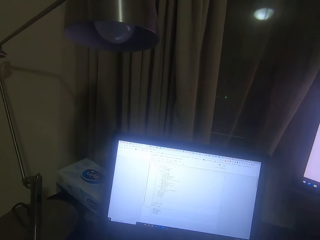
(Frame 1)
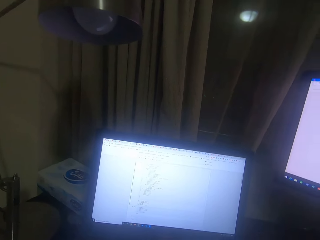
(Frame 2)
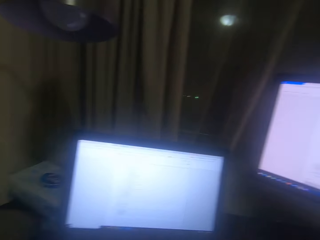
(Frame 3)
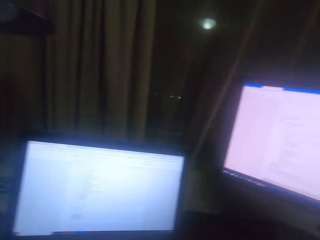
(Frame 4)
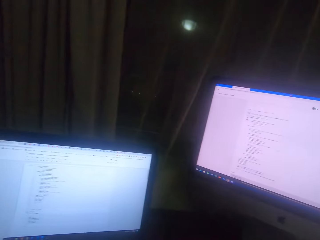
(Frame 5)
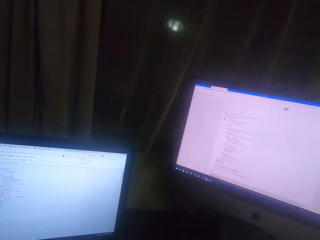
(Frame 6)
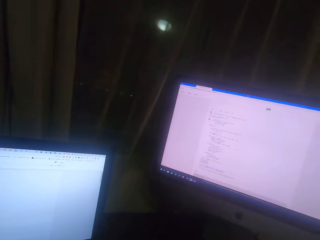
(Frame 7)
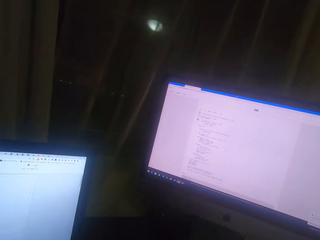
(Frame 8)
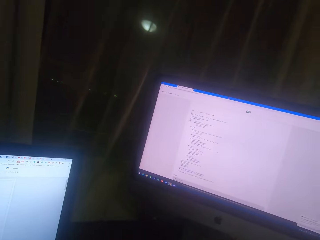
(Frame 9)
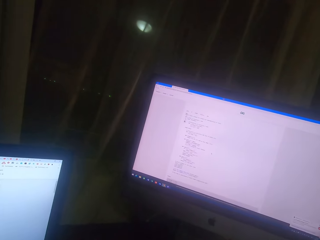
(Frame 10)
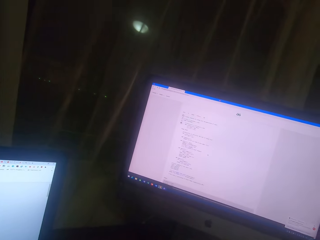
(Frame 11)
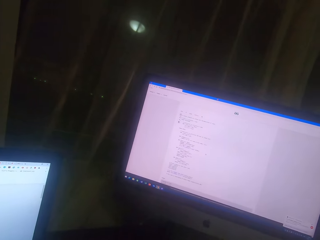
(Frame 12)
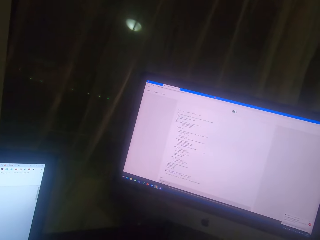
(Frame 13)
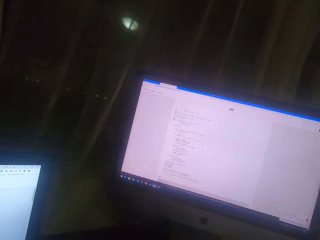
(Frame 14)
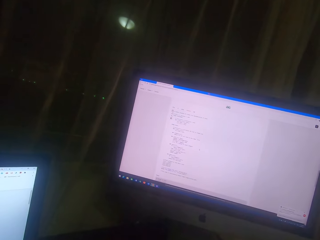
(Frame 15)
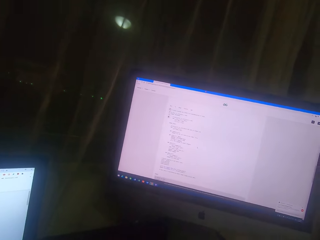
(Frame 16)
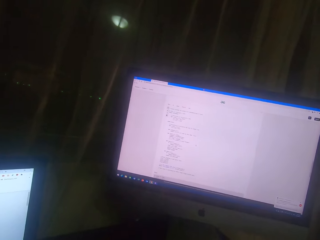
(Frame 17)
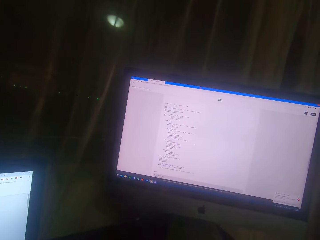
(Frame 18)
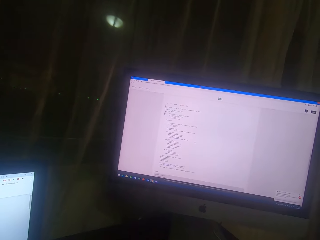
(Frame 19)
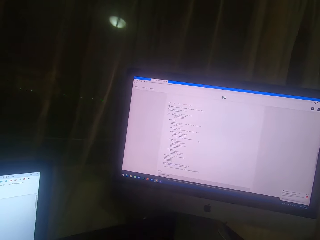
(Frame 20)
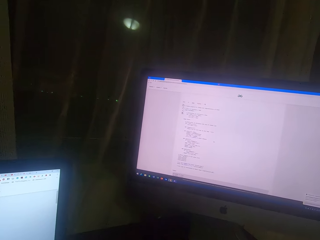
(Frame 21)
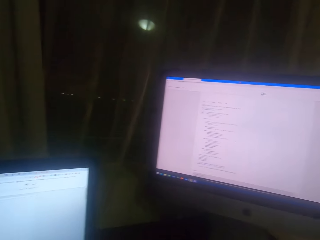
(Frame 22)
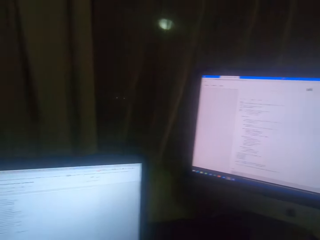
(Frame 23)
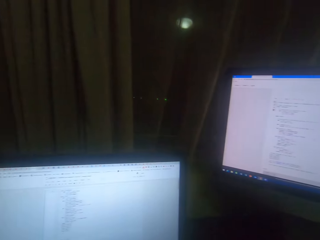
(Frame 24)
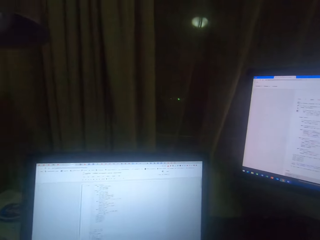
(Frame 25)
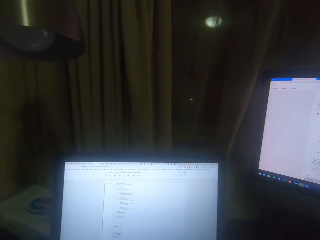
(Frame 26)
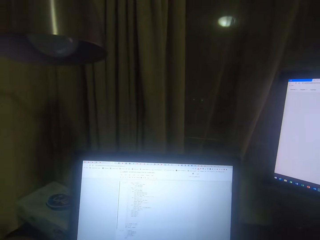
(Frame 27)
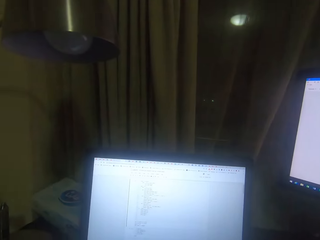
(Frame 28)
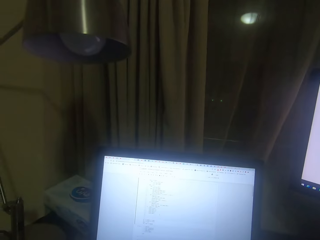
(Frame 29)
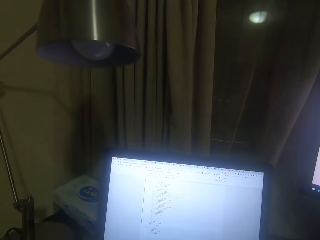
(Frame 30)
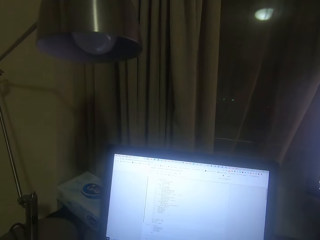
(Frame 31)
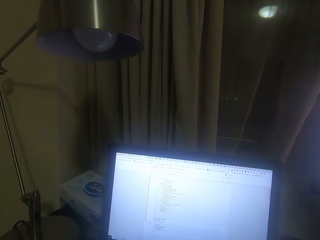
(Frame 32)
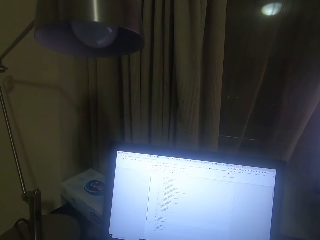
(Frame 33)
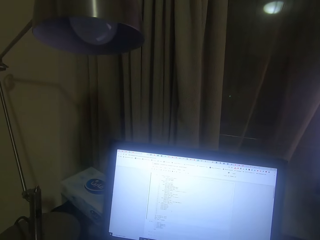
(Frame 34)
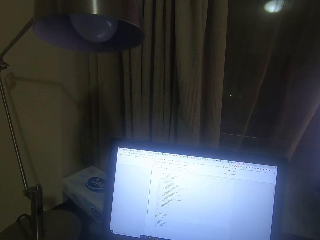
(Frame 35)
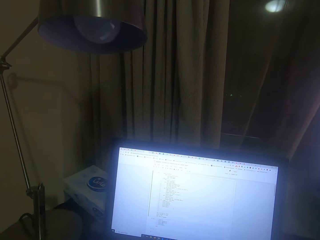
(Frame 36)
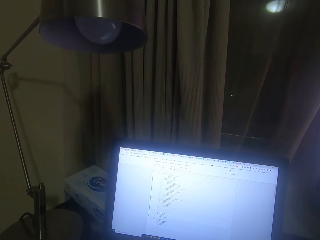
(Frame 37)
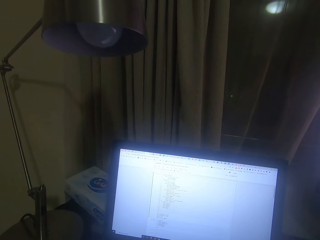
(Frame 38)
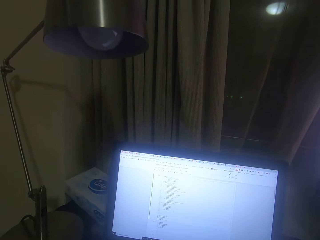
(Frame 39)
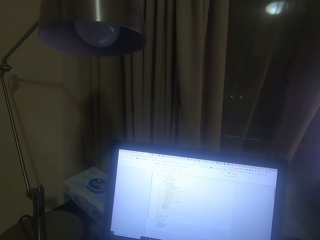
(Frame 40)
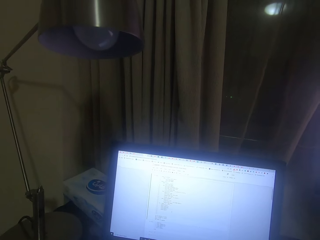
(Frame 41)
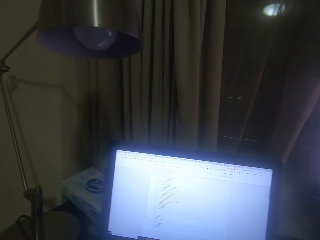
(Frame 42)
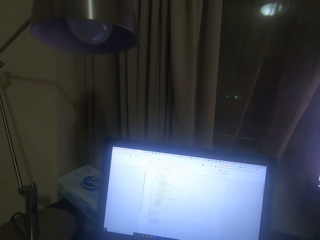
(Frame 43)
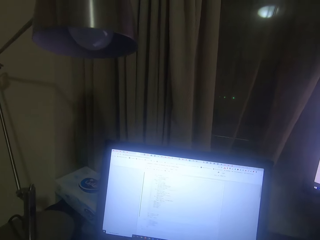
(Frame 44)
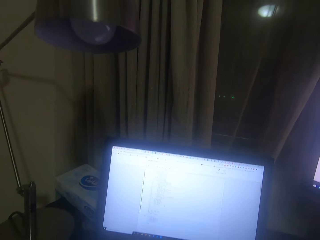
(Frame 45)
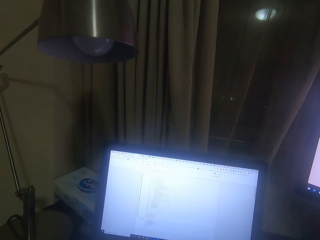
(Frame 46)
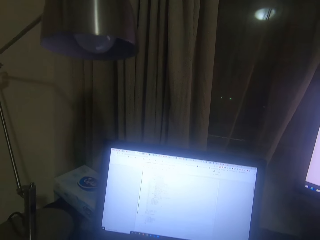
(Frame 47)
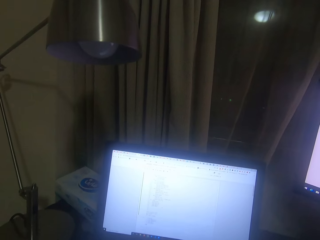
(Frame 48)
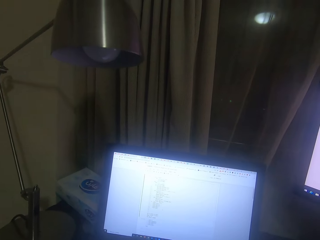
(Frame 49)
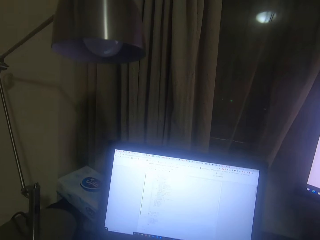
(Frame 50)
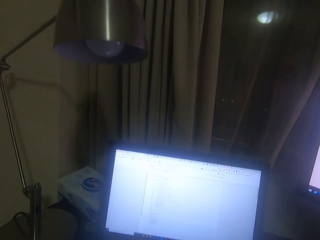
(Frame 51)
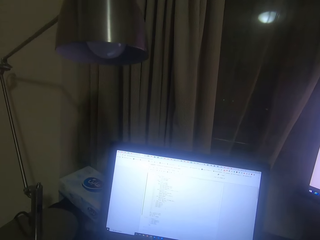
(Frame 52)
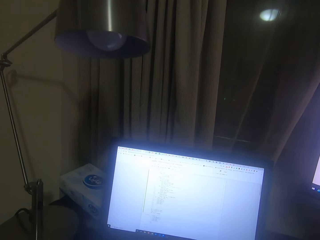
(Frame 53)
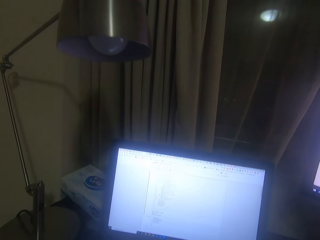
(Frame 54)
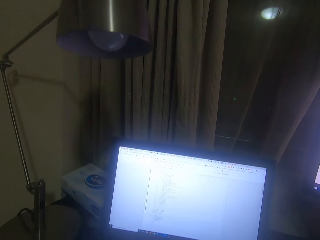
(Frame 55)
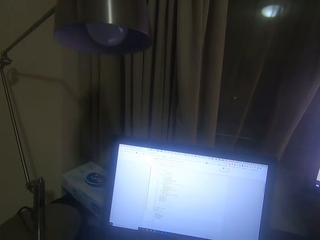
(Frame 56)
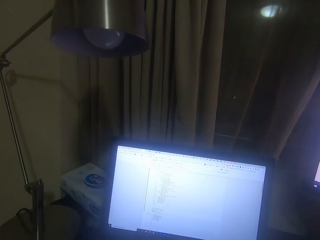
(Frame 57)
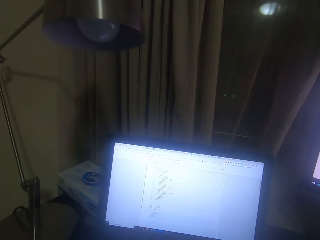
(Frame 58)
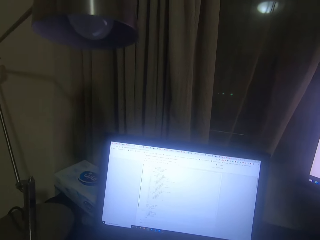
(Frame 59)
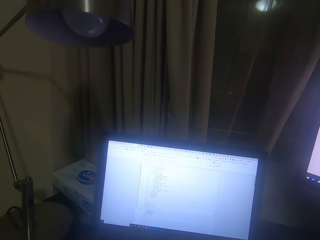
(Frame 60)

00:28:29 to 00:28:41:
The camera wearer looks on the desktop screen. They type on the laptop screen.

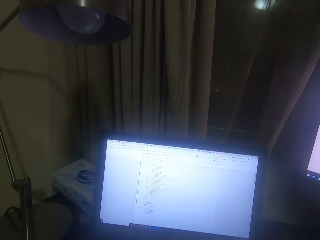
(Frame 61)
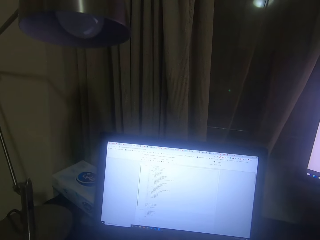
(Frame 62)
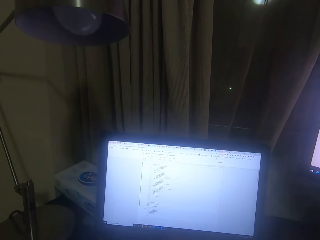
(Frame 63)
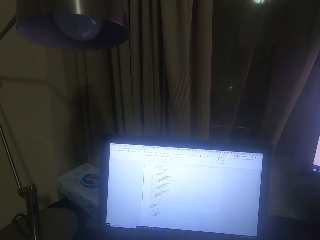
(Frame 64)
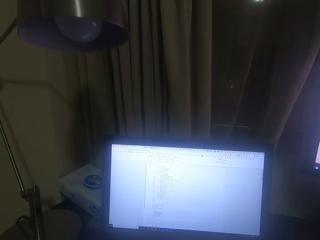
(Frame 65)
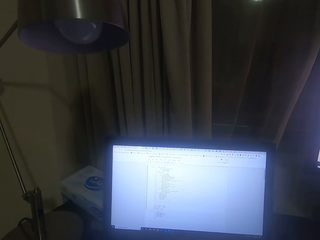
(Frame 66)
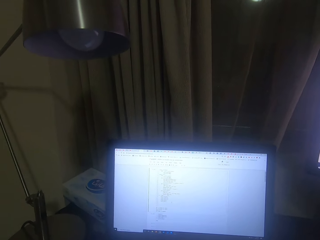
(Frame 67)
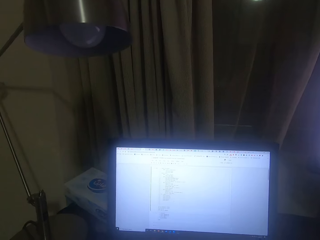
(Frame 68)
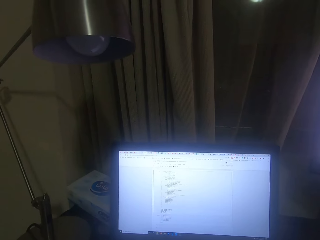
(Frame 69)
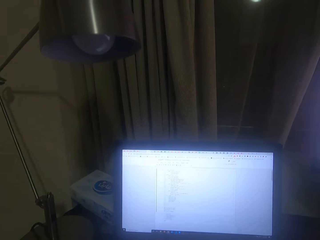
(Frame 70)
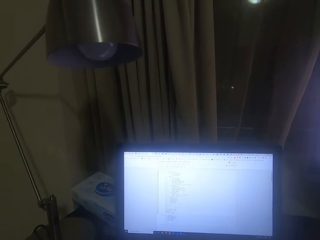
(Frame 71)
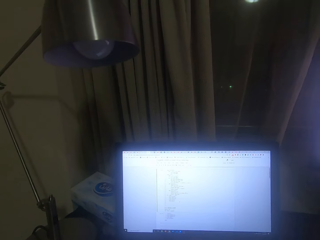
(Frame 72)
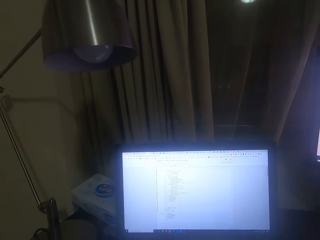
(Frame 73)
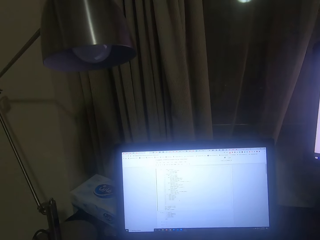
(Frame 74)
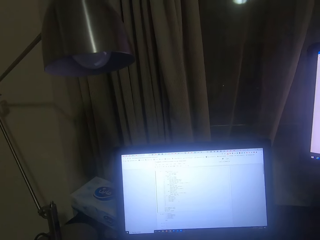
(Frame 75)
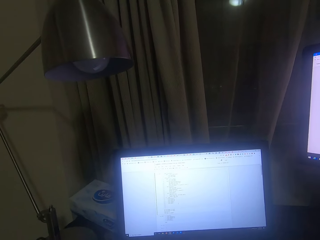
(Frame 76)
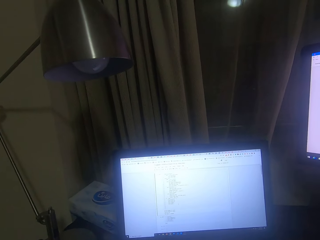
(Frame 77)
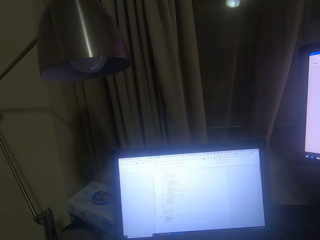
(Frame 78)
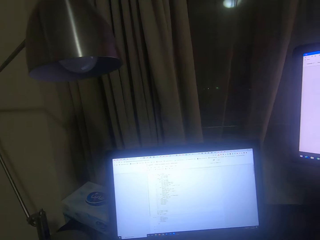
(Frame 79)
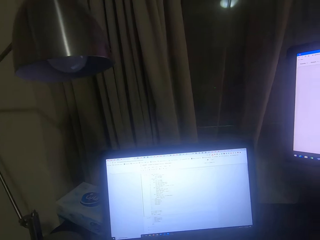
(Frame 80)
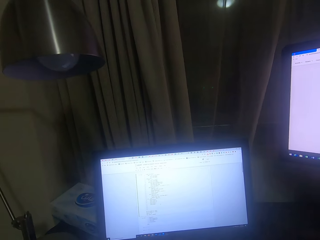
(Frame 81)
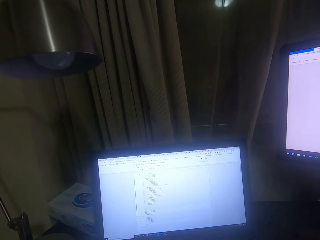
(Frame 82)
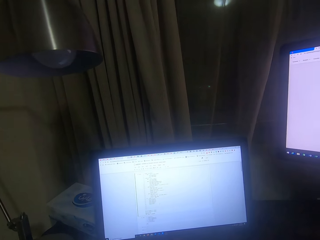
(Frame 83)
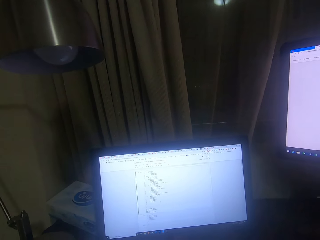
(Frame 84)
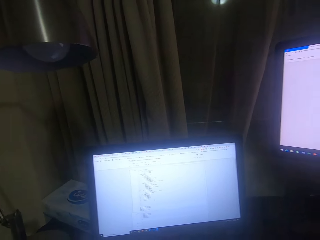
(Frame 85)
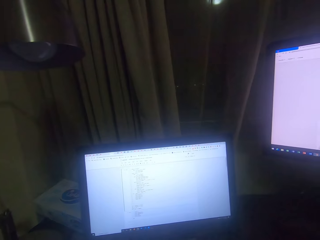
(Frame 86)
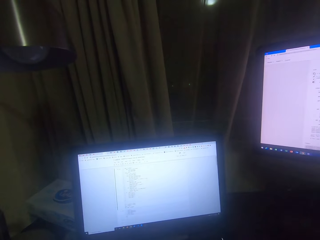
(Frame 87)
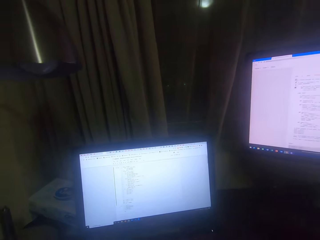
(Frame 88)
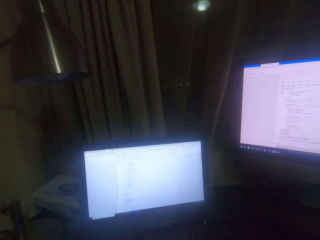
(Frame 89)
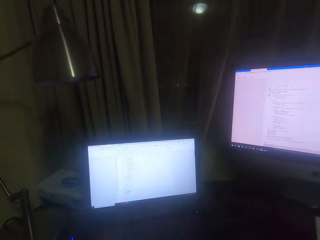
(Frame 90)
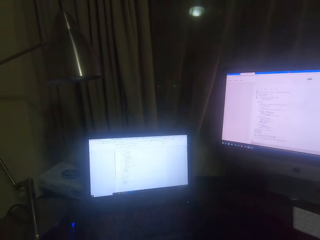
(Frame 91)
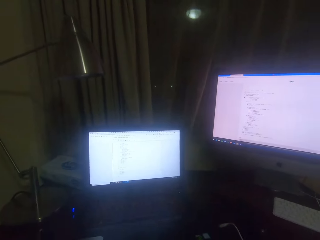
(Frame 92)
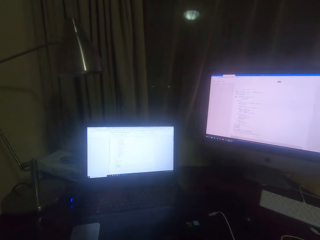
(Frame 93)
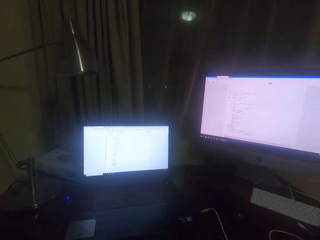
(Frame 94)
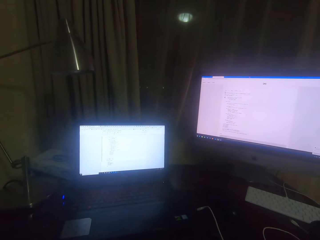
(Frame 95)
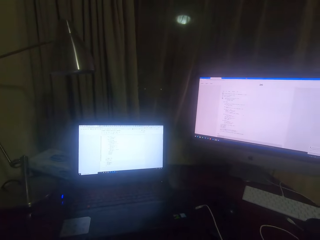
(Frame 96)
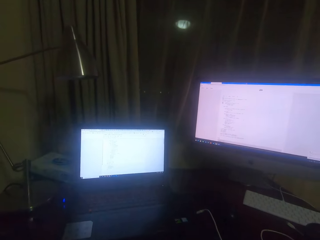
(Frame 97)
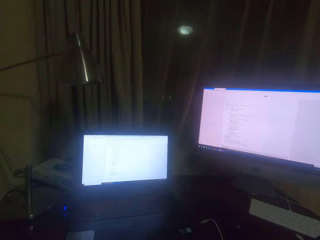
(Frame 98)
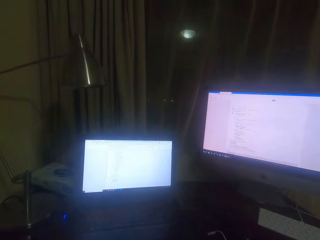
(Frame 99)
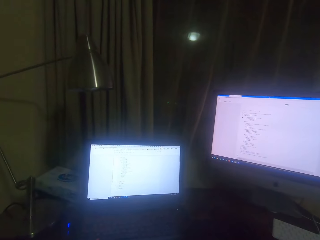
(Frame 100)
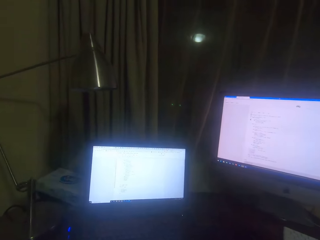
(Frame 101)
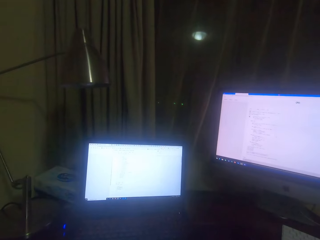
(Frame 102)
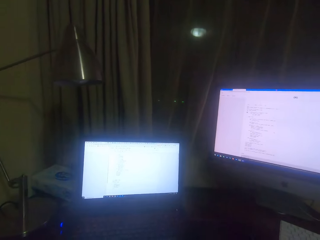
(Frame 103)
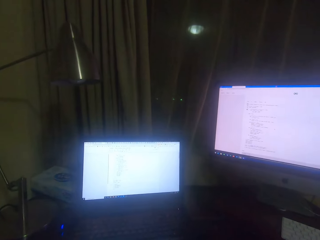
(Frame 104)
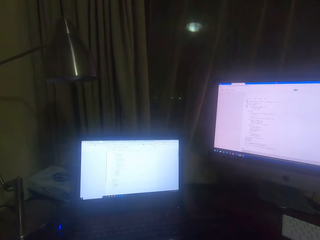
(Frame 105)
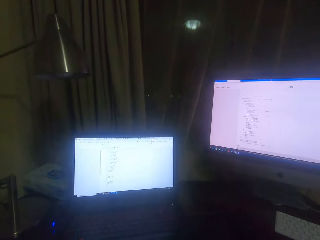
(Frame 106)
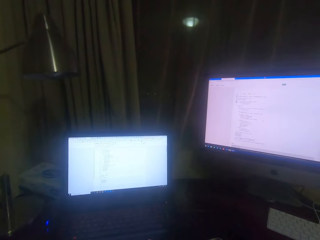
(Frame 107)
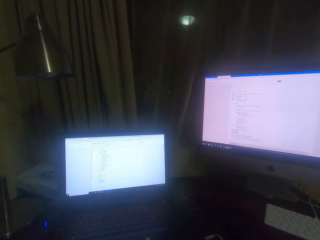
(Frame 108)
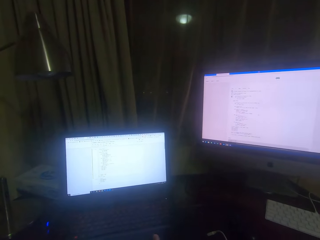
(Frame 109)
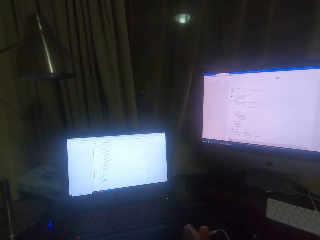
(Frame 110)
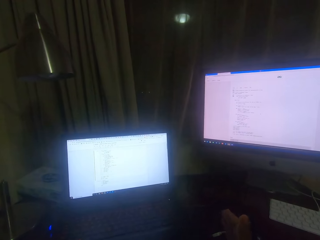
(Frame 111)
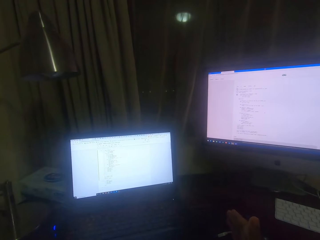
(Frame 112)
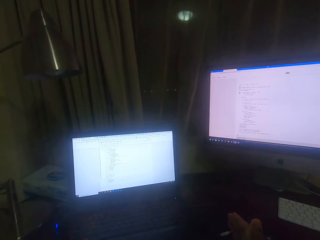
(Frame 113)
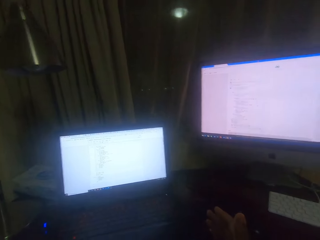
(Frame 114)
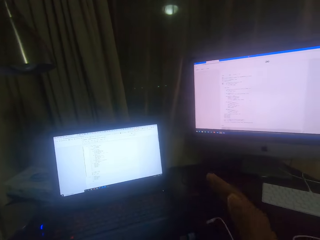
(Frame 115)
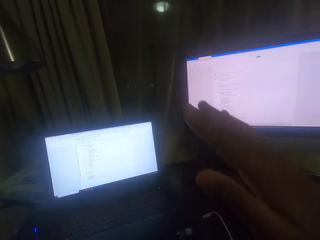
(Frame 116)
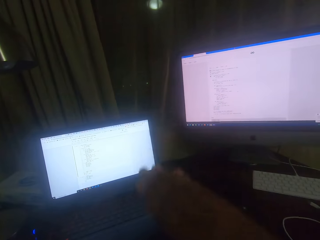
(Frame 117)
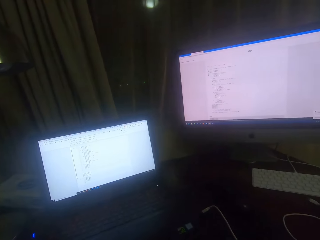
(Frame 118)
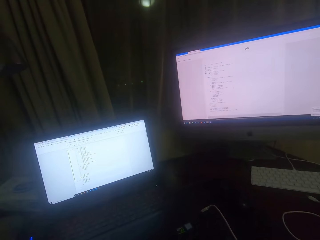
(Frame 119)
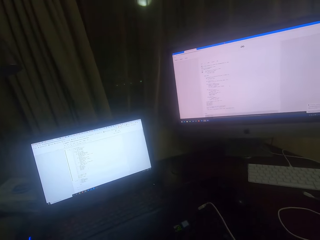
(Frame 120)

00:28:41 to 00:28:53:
The camera wearer looks at the computer.
